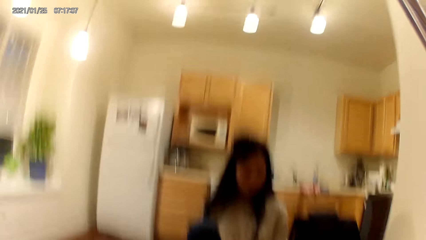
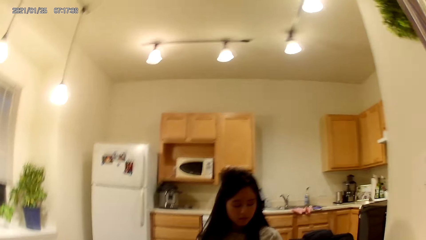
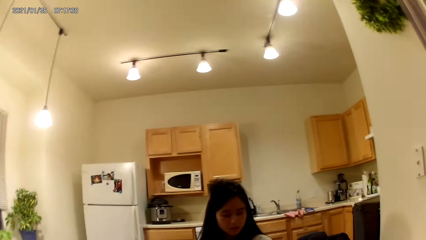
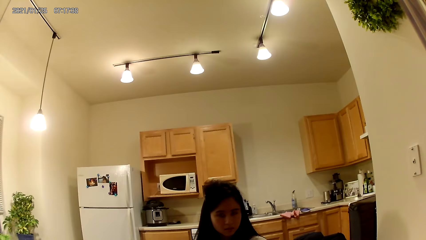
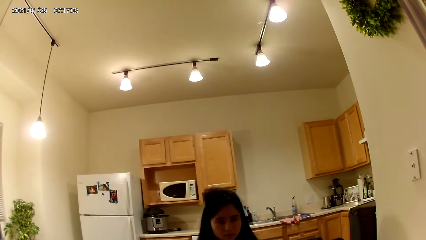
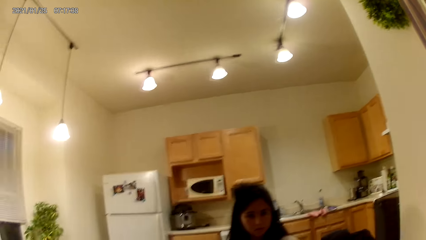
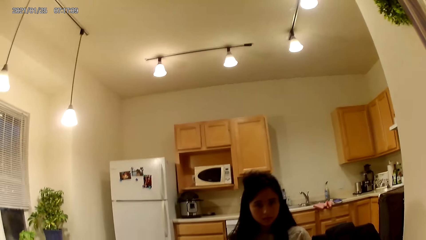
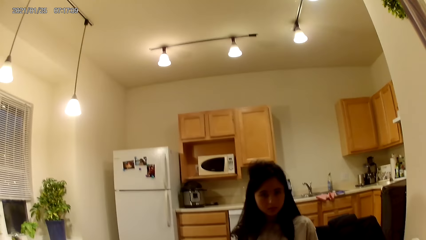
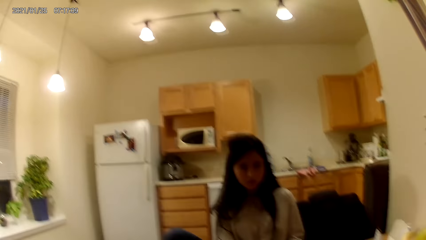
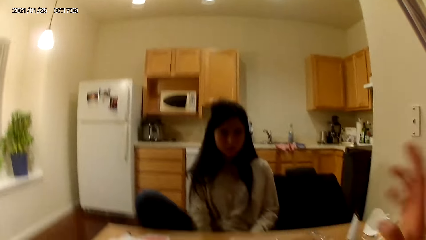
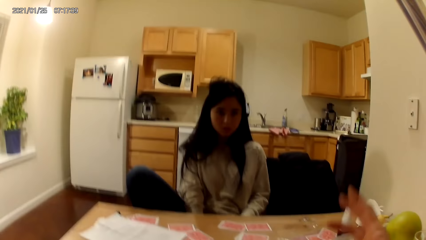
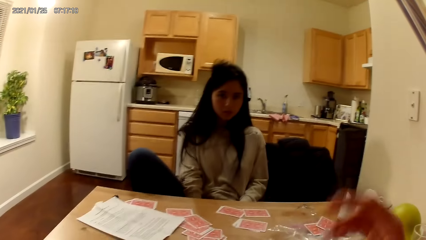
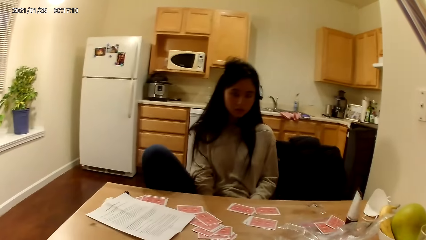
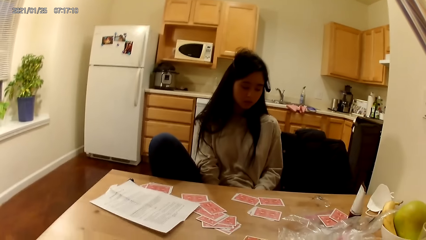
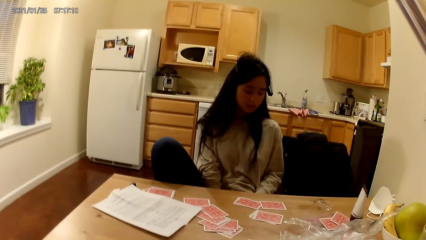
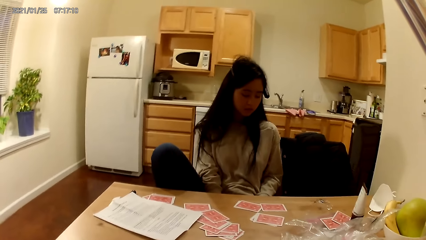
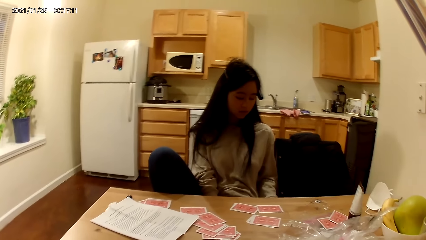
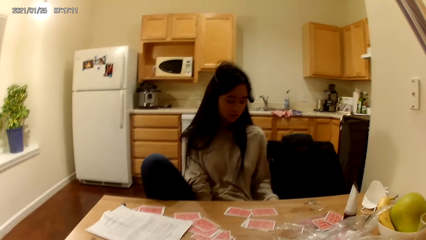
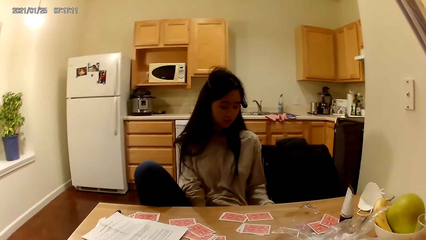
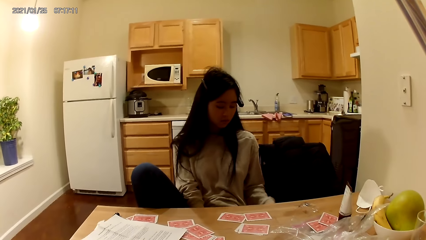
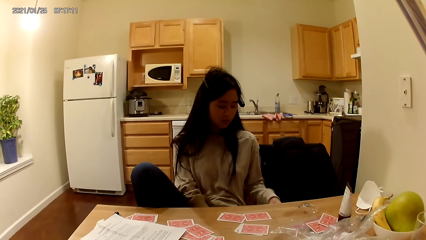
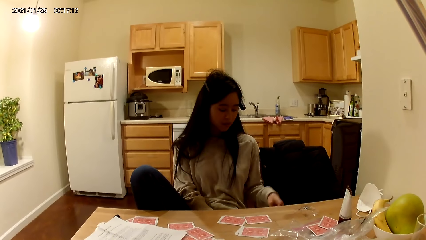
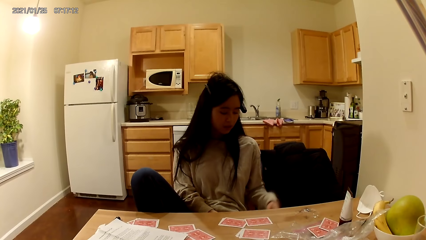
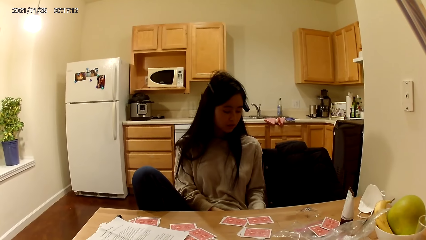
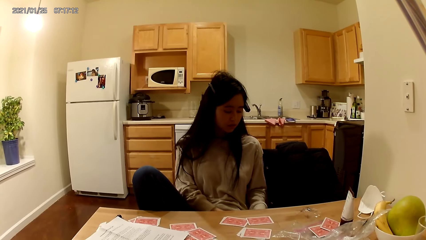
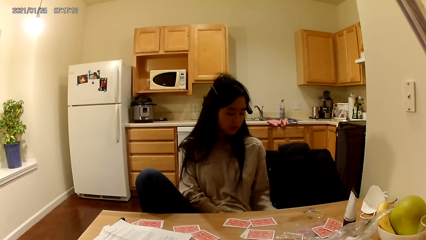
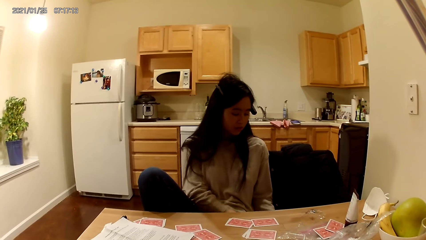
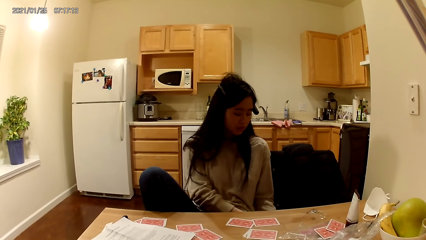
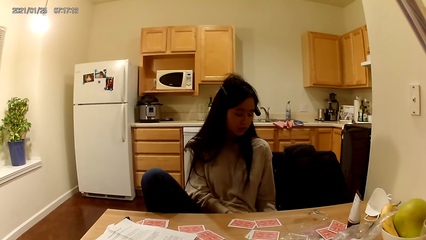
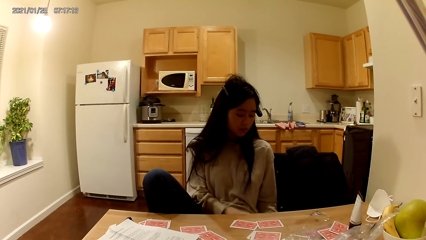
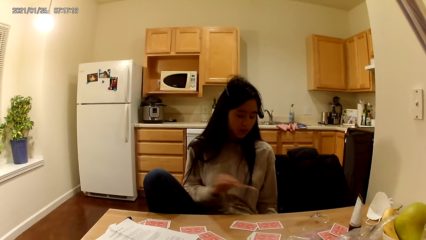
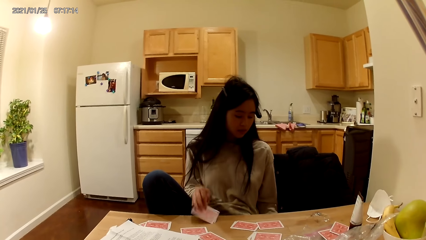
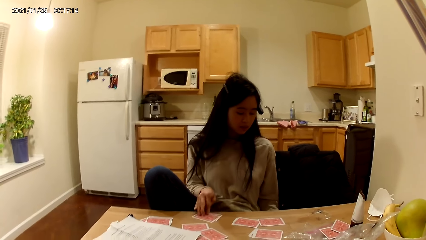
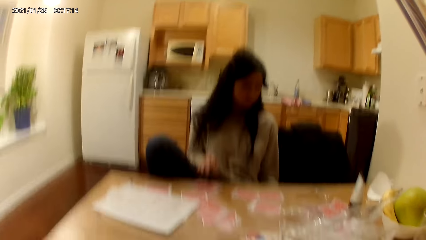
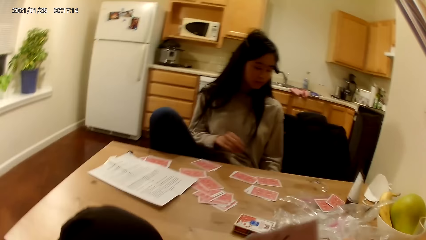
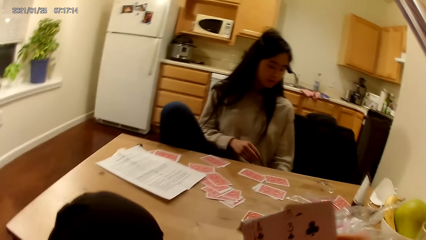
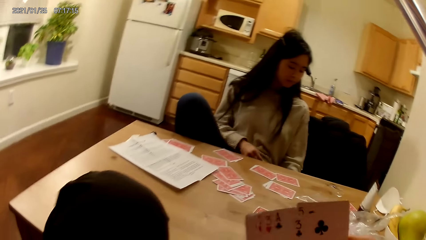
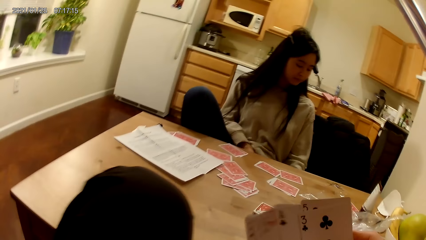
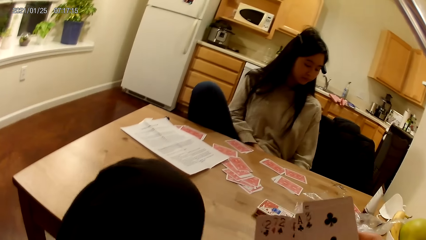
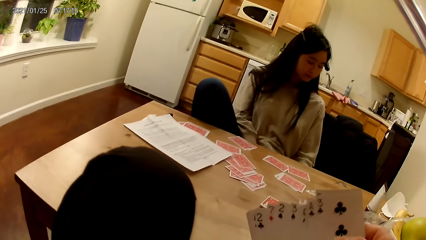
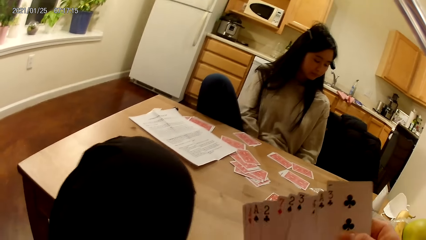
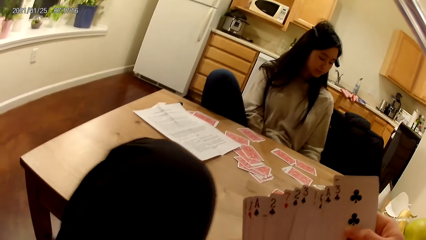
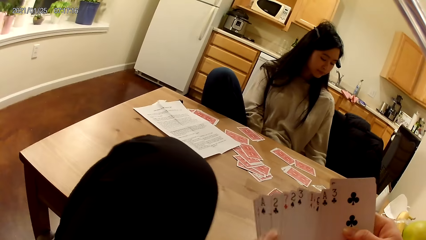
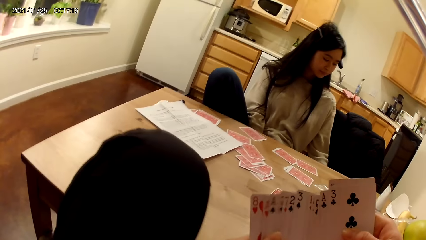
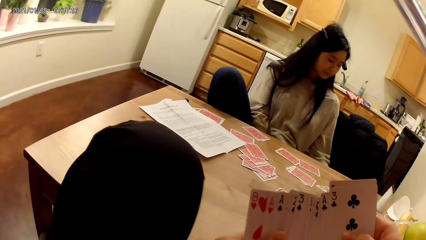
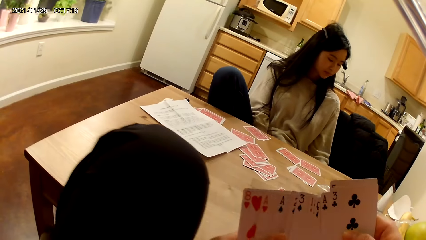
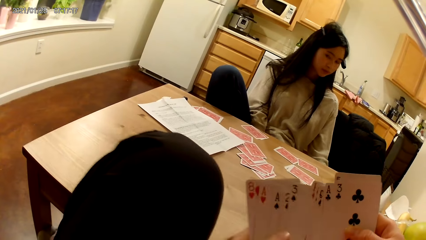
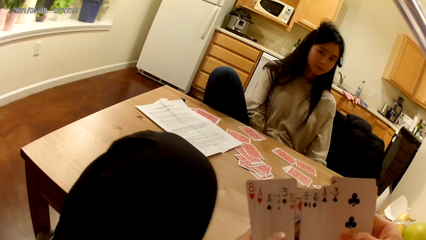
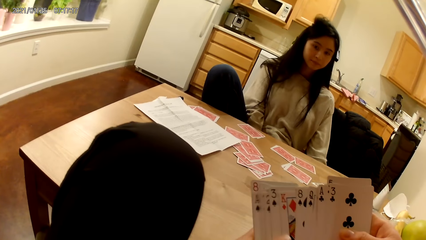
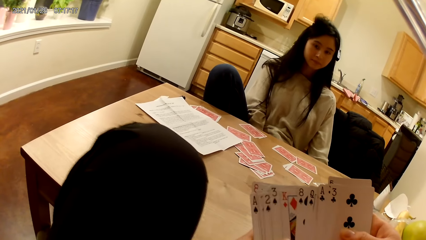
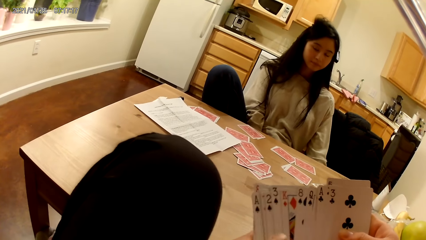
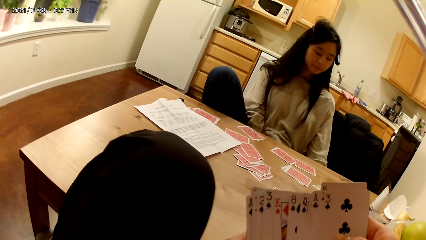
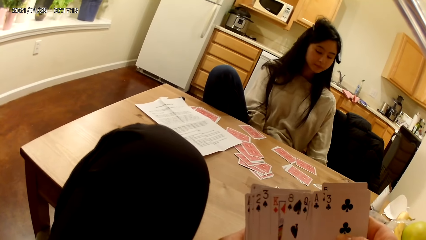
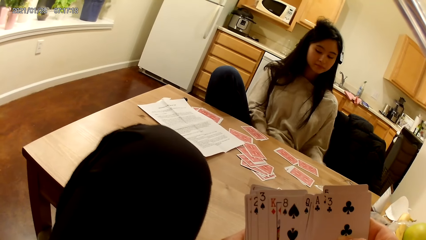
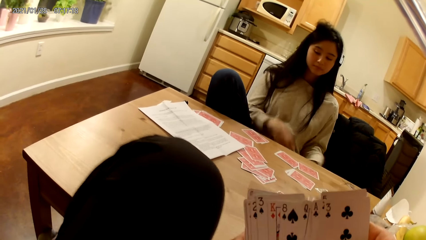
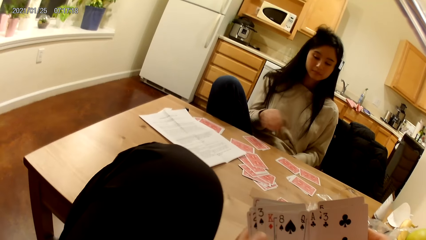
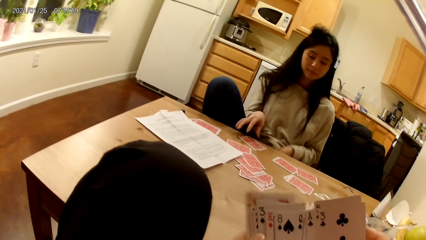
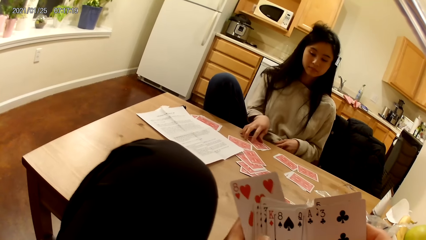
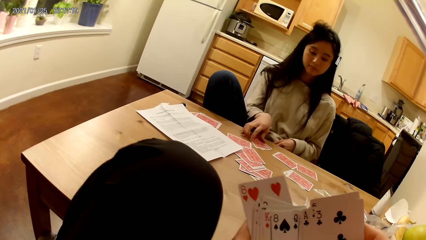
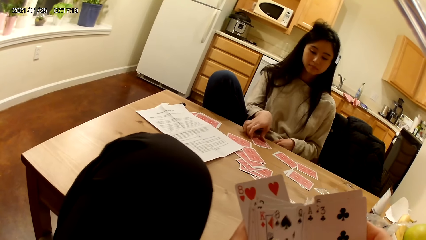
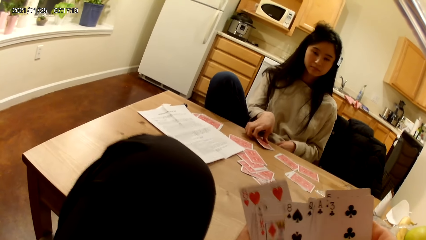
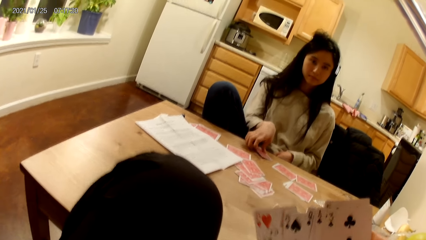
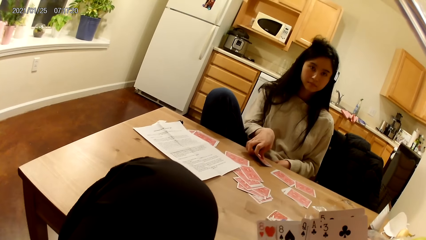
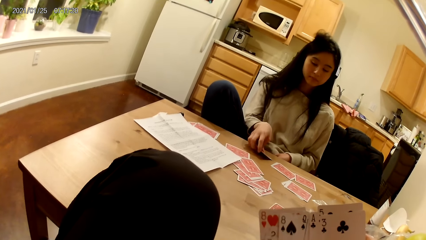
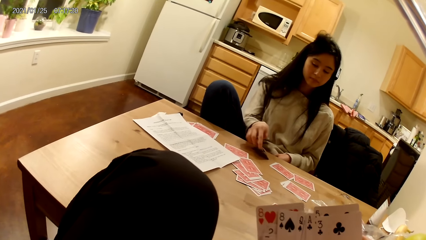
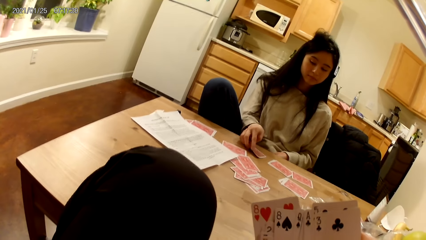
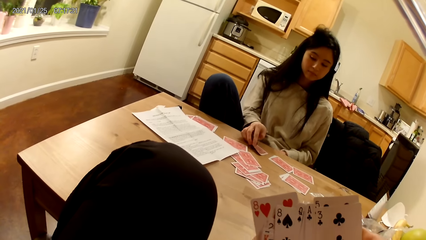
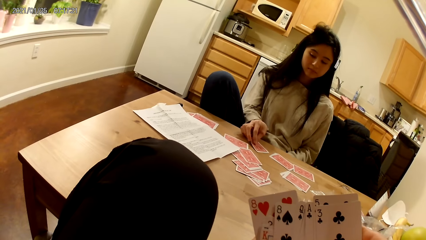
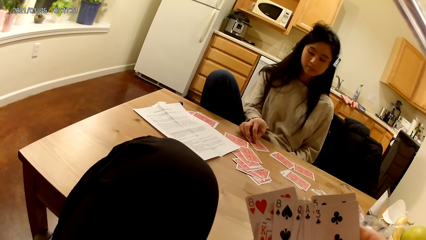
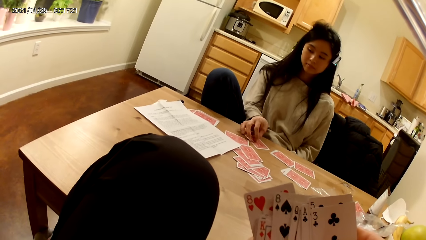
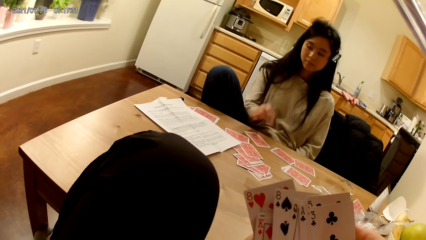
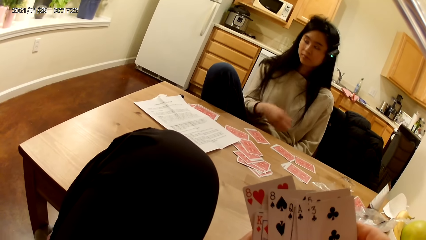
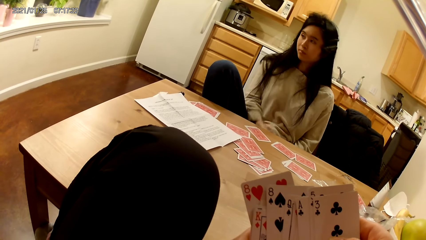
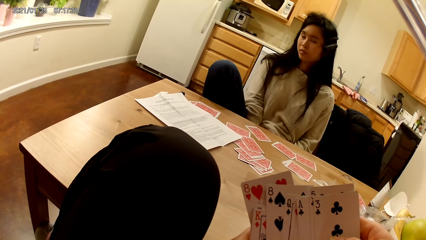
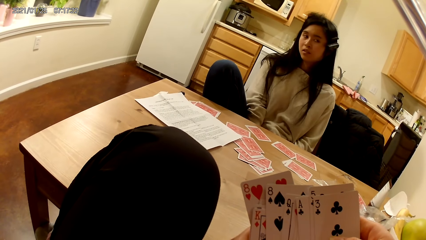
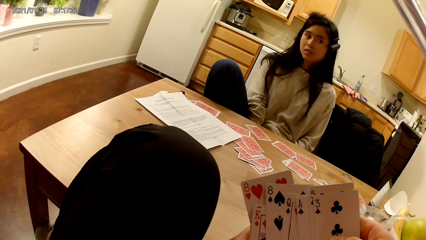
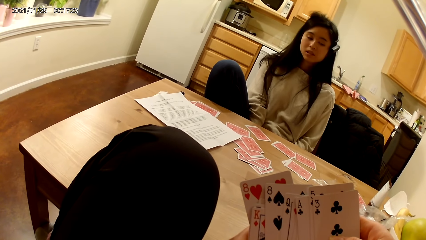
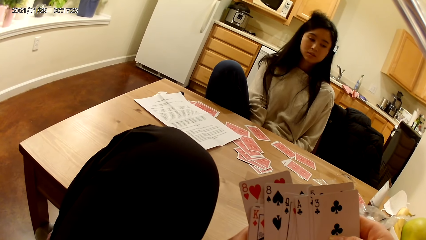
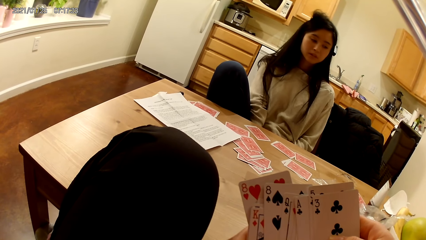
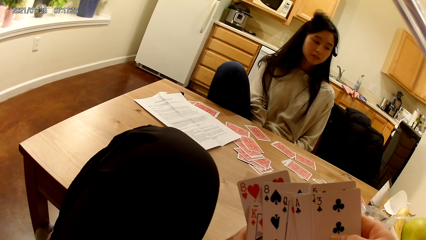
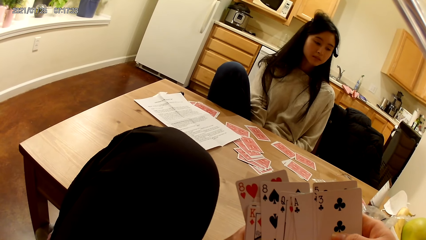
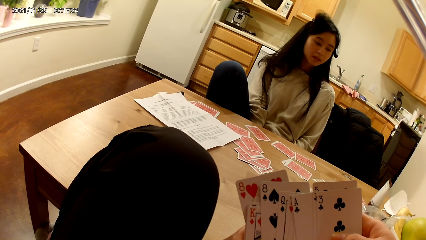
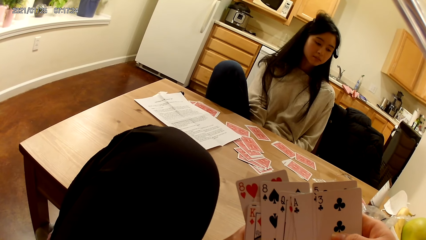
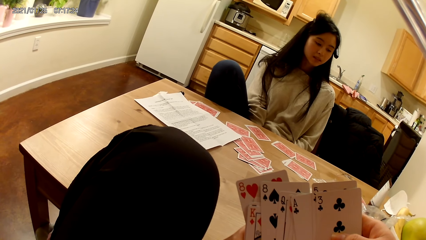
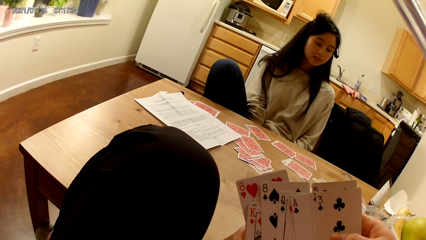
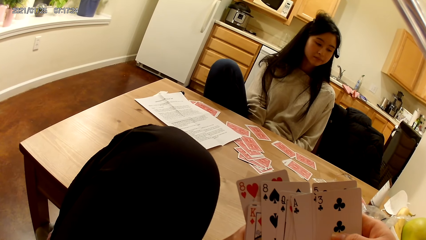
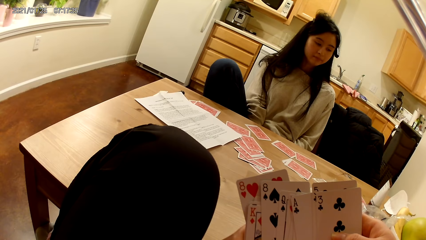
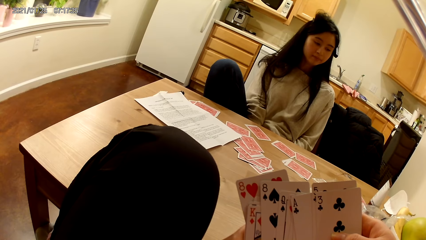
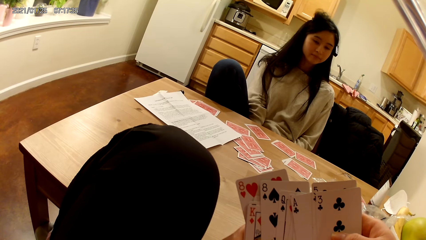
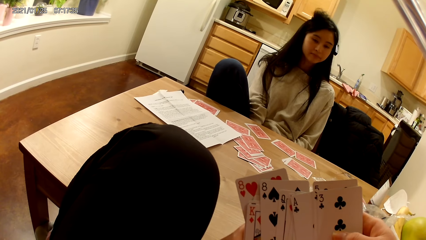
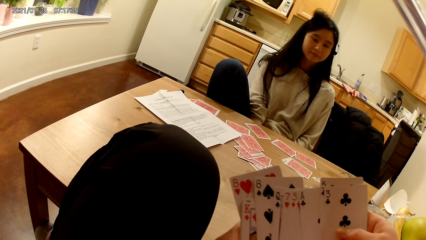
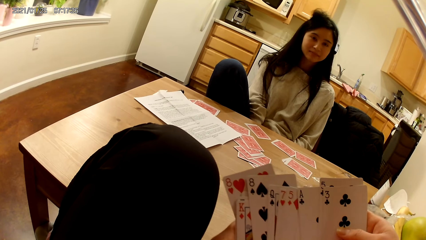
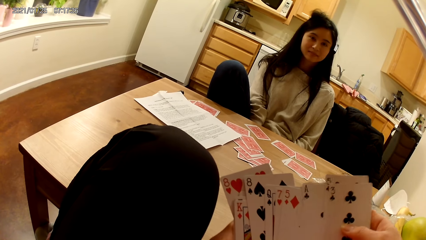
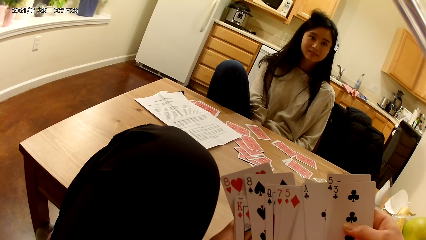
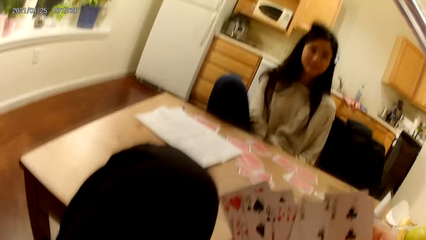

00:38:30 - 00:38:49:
The woman lowers her hands. The woman looks up at the ceiling. The camera wearer moves a hand. The woman places another card on the dining table with her right hand. The camera wearer holds a playing card with hands. The woman touches the card on the dining table. The woman moves playing cards on the table with a hand. The camera wearer stares at playing cards.
